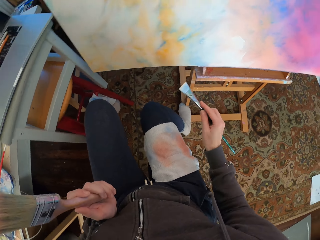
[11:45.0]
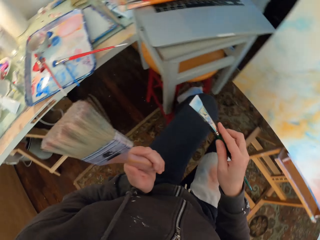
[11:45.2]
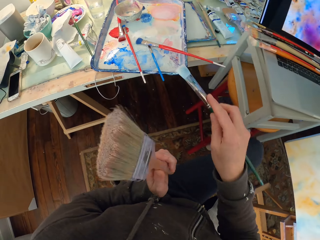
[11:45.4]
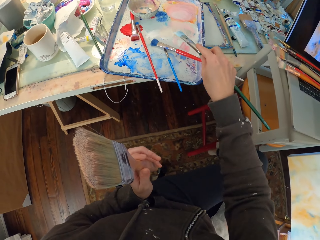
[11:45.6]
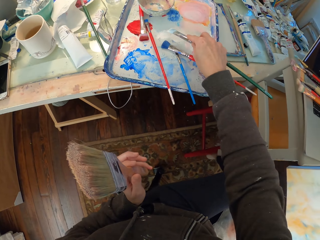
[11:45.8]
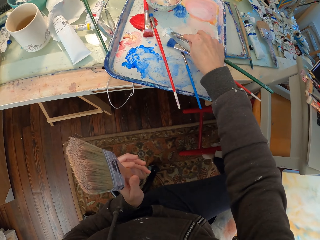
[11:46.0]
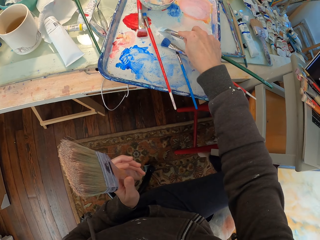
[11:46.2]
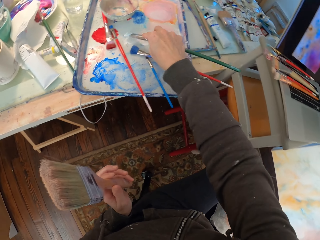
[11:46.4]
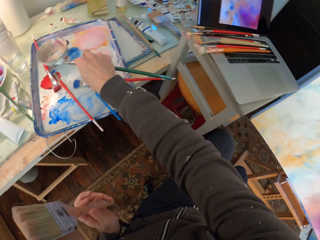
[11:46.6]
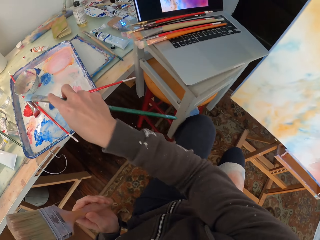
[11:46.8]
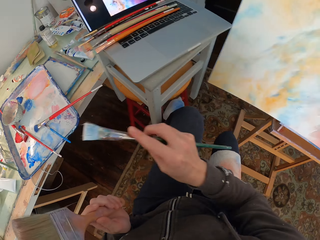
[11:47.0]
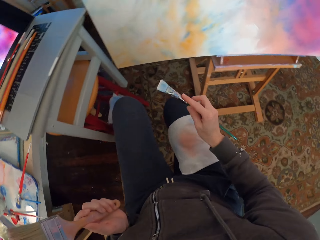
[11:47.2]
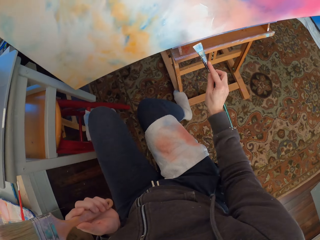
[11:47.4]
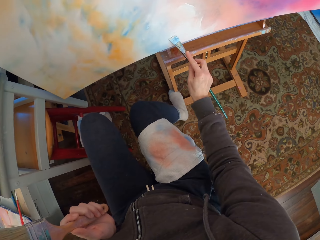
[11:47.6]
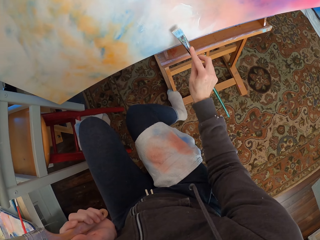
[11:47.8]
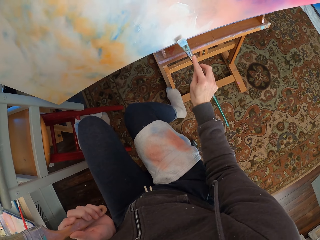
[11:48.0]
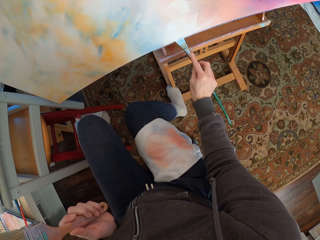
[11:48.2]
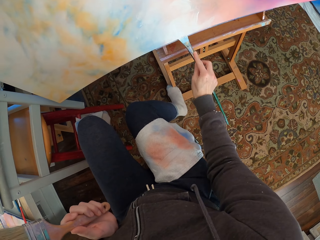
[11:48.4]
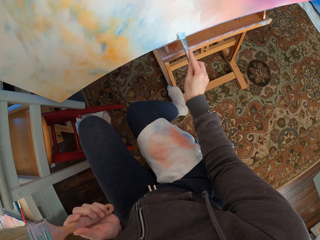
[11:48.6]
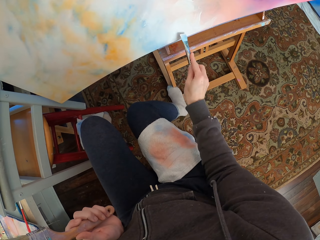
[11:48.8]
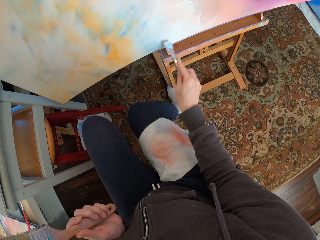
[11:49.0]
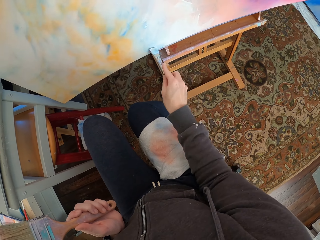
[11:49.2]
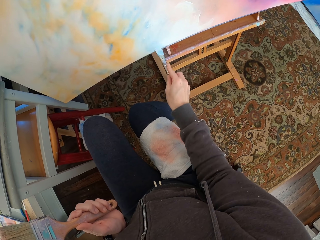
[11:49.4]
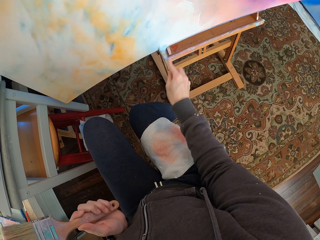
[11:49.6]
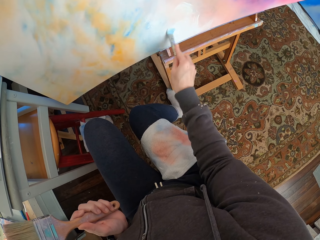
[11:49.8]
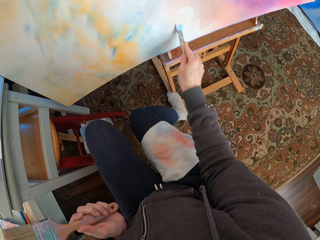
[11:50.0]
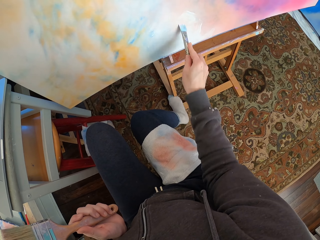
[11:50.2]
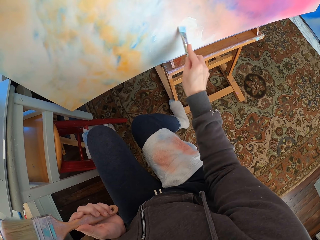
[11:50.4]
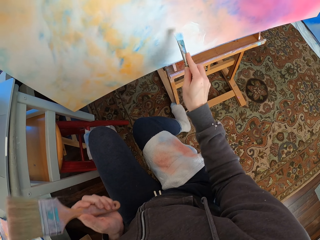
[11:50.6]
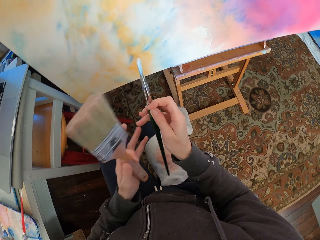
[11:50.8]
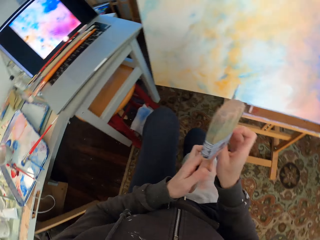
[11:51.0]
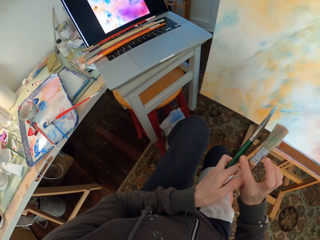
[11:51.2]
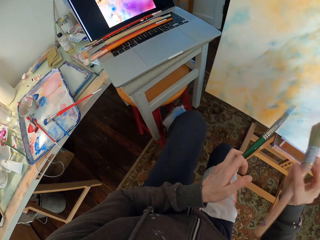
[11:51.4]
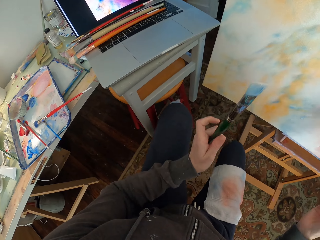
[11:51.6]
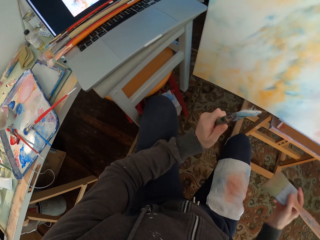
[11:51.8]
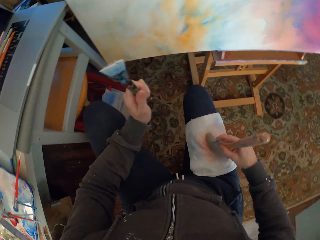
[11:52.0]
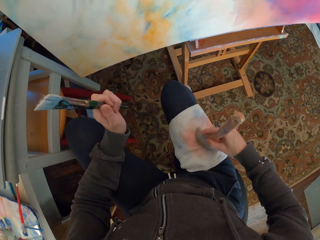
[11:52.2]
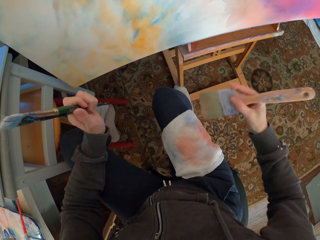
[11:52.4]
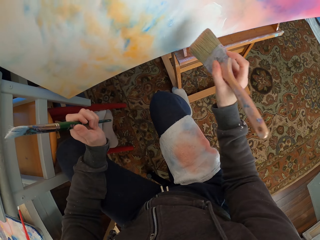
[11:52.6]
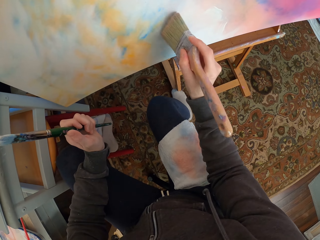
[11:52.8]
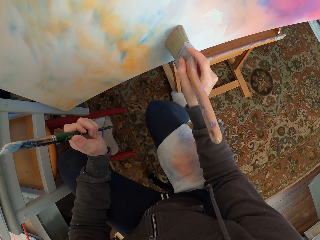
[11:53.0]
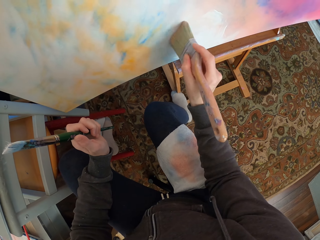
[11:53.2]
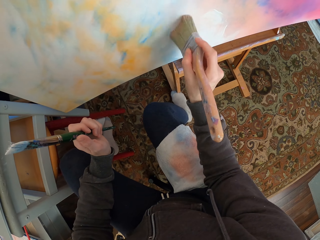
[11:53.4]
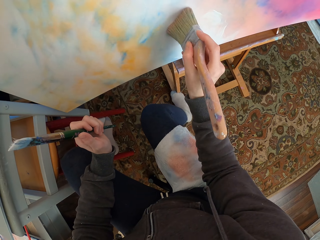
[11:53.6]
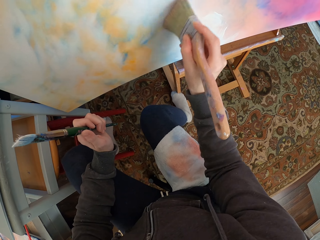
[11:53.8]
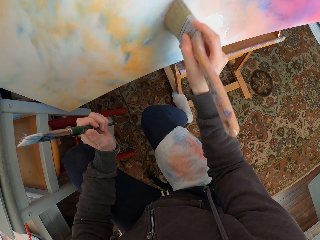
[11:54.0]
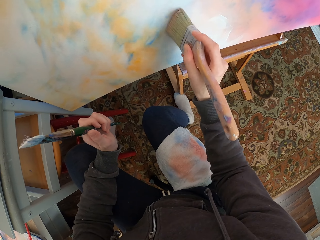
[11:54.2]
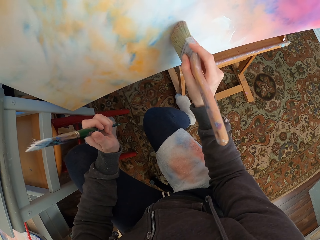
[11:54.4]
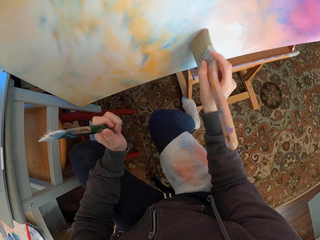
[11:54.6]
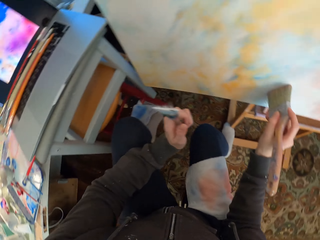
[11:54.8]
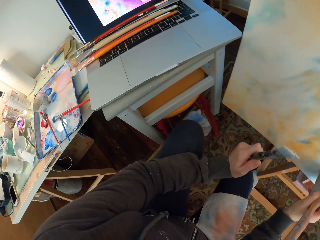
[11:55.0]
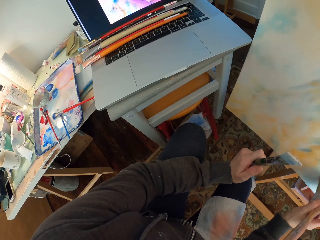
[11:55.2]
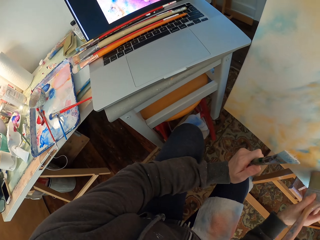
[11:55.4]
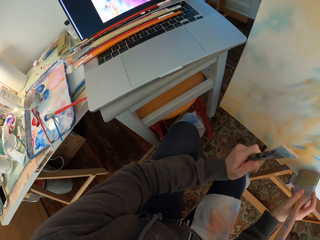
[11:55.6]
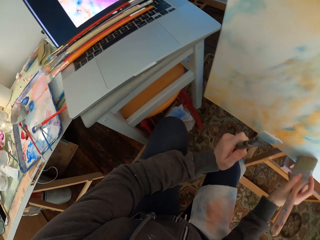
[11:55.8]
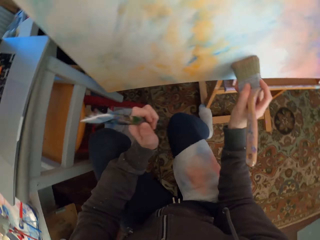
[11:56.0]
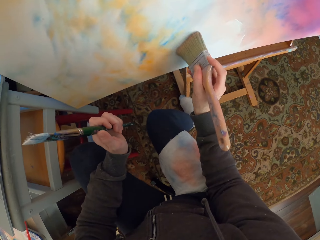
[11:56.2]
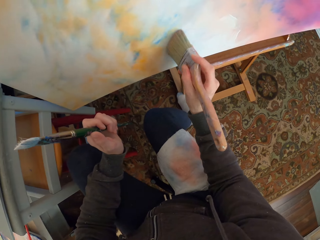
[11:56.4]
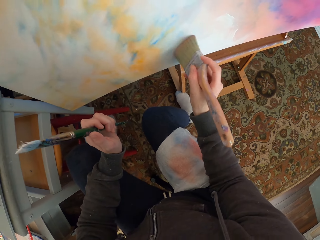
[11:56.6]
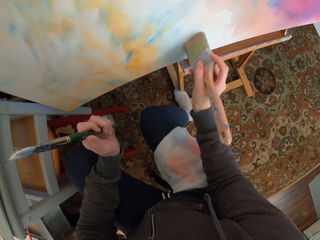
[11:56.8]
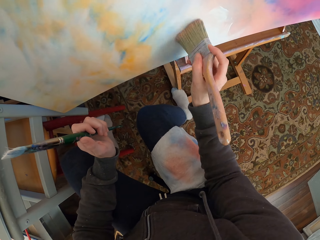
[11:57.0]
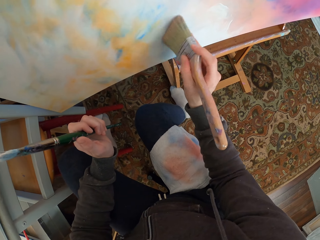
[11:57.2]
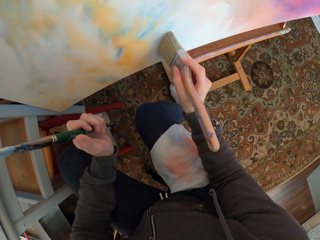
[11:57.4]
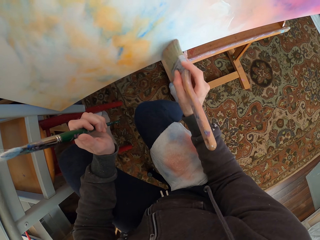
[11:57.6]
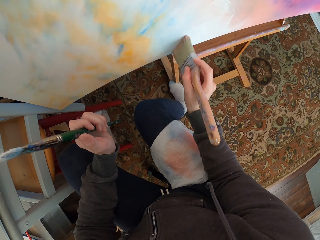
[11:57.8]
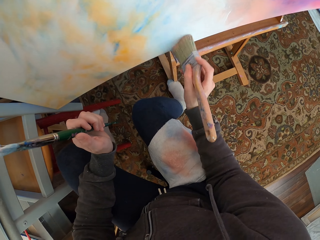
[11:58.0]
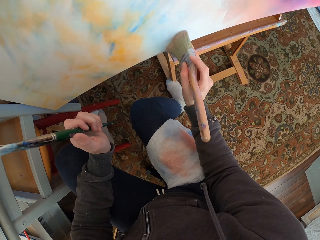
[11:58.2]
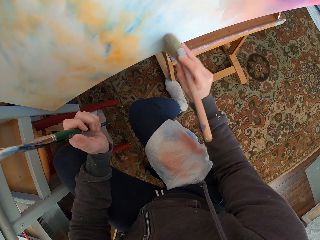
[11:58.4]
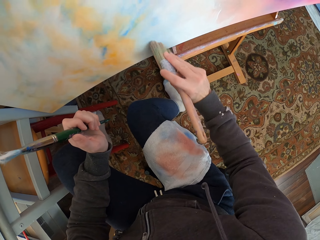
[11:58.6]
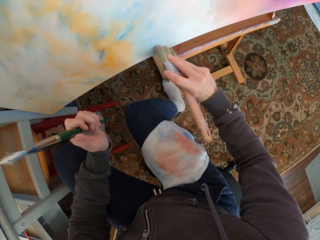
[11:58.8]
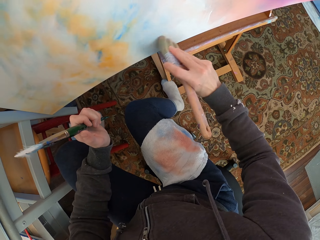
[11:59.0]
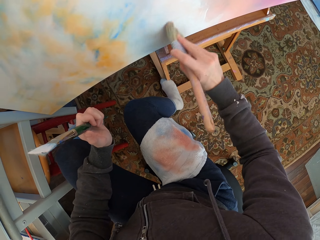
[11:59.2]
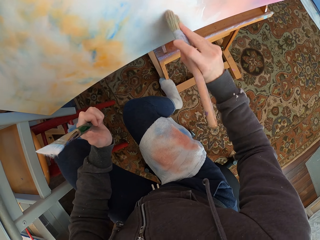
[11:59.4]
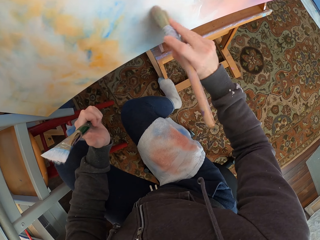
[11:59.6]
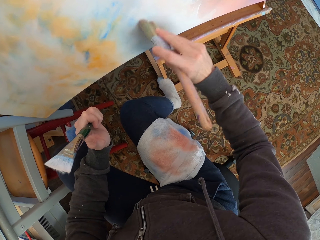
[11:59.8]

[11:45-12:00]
The camera wearer puts the brush in the paint. They paint the canvas. They put the brush on the left hand and take the painting brush from the left hand. They rub the brush on the towel. They remove excess paint from the brush. They paint the canvas. They look at the laptop. They look at the canvas.

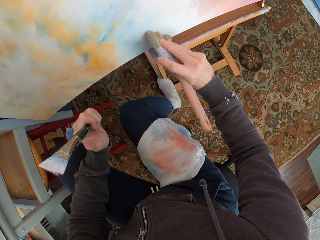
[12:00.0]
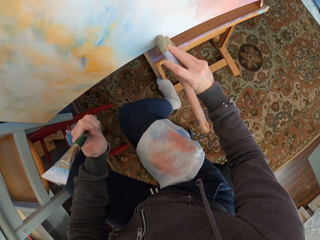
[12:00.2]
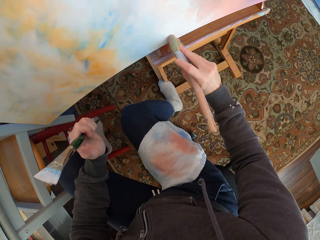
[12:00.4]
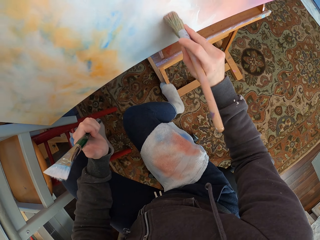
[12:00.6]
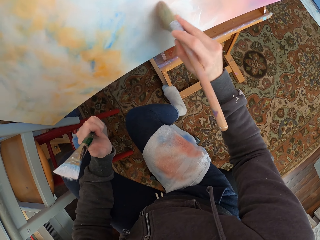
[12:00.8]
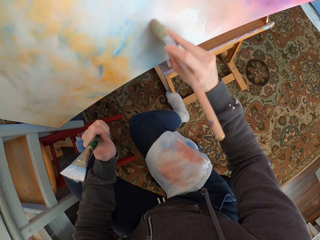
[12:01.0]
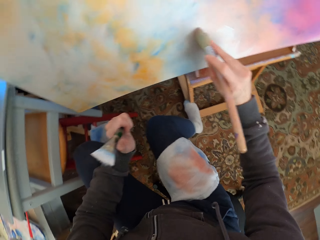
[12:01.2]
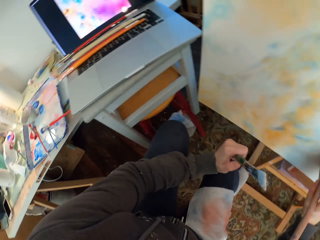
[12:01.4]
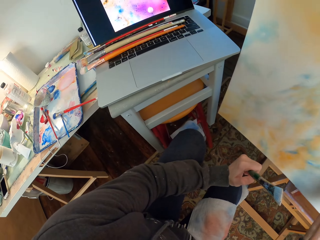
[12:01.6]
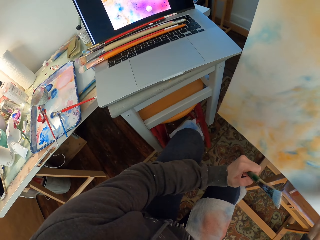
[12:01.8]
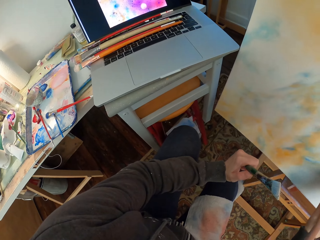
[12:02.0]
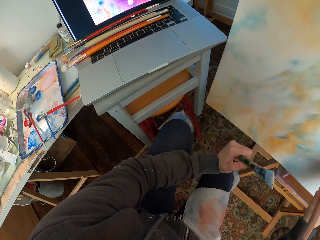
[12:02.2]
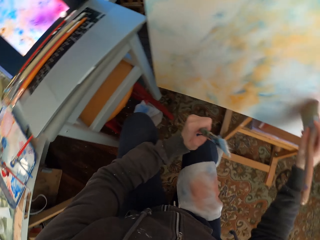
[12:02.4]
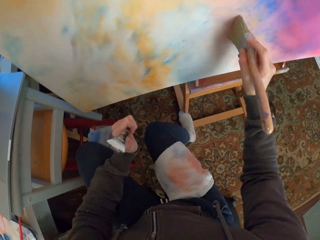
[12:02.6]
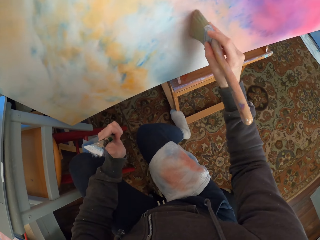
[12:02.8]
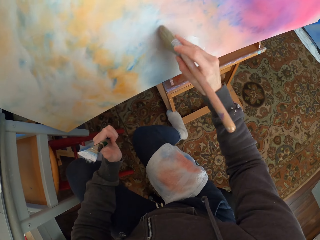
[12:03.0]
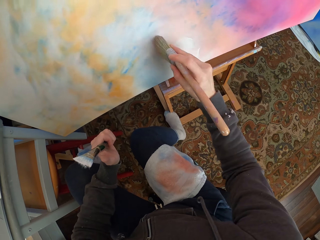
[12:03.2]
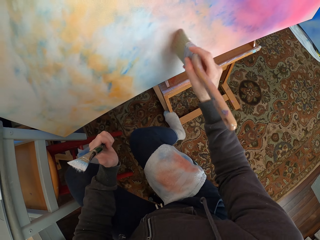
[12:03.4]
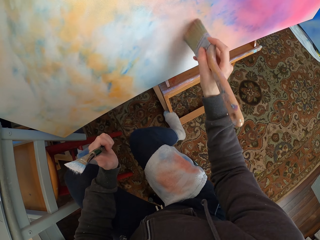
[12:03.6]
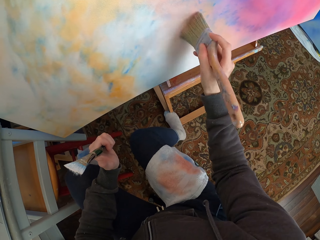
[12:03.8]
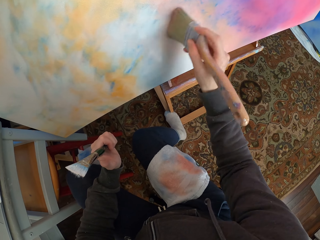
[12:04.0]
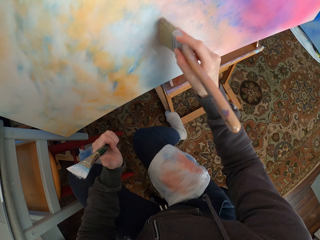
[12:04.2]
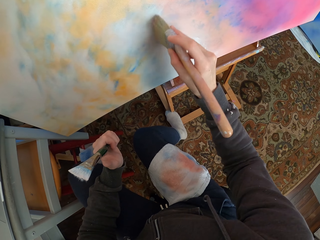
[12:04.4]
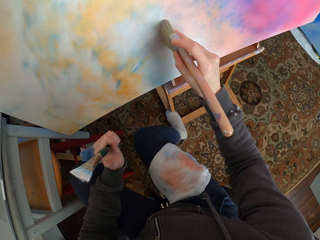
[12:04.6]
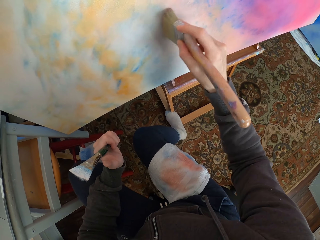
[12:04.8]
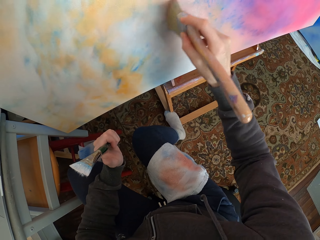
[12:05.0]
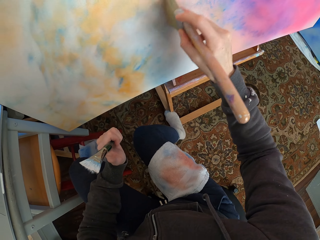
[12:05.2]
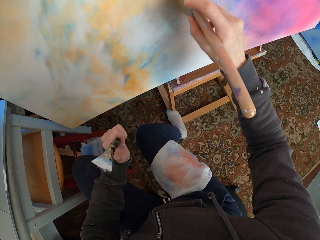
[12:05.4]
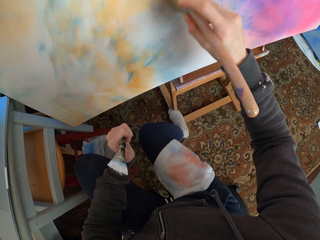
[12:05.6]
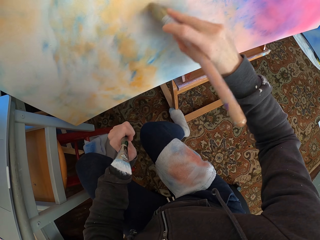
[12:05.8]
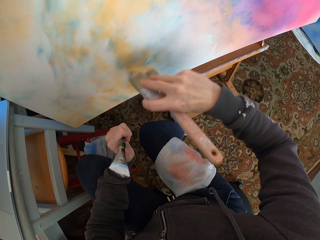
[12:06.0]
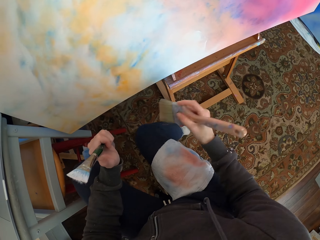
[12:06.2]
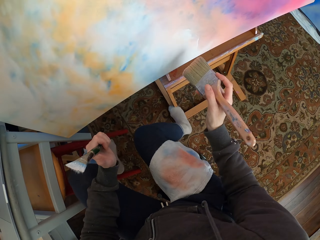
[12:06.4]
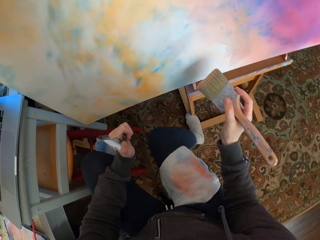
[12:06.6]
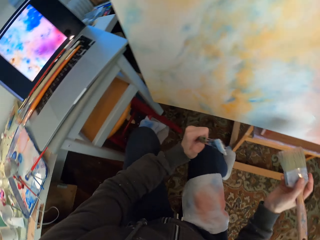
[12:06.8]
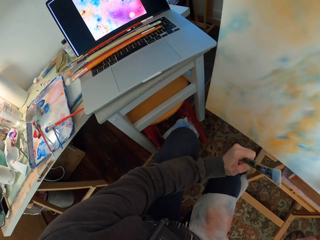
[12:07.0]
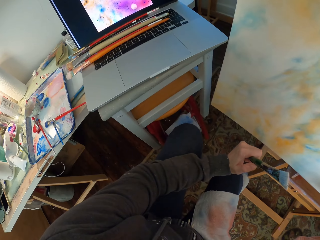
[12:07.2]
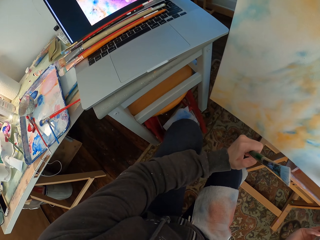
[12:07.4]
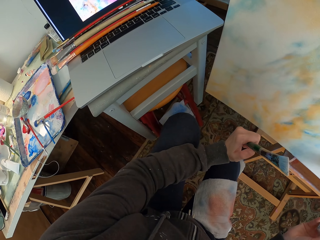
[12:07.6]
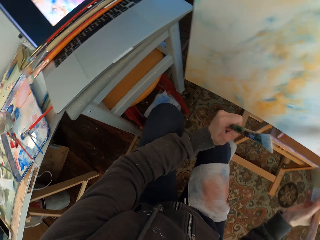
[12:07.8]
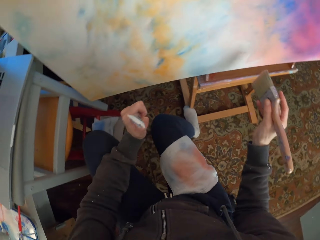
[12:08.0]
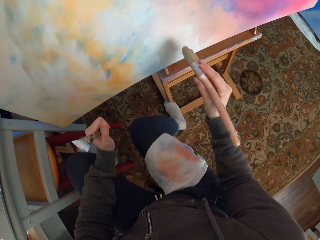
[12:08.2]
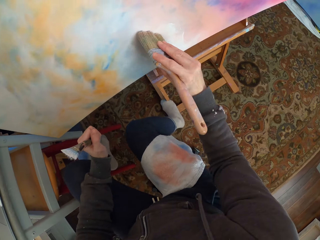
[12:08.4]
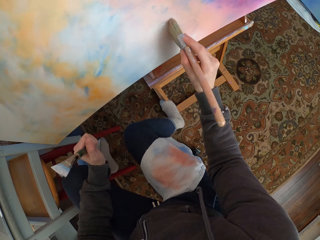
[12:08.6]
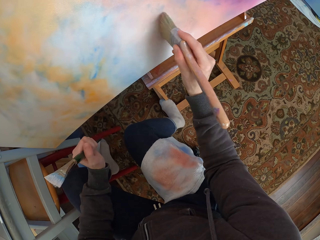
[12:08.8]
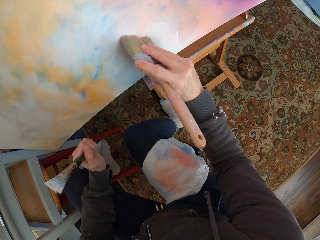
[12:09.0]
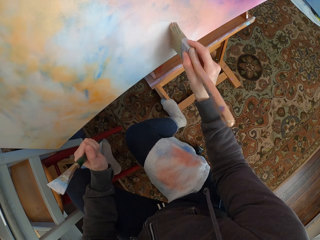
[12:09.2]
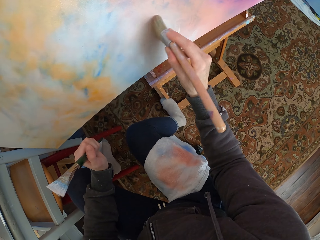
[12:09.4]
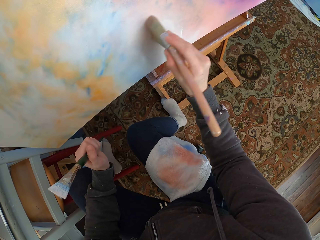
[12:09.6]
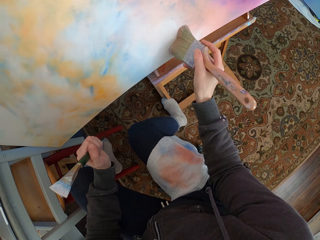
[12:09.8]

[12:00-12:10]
The camera wearer looks at the laptop. They look at the canvas. They look at the laptop. They paint the canvas.
